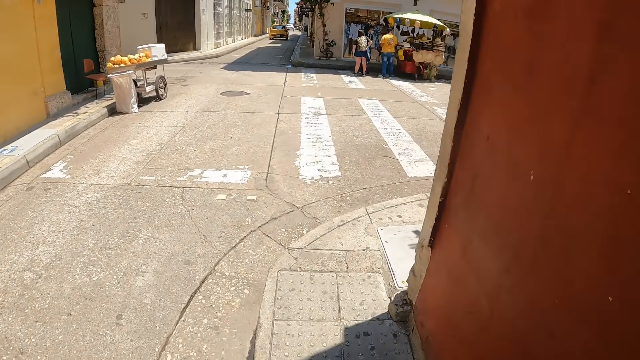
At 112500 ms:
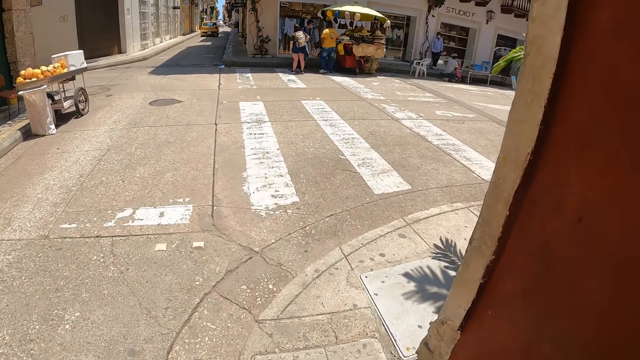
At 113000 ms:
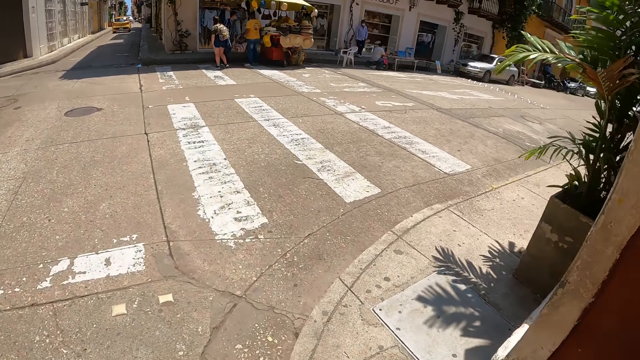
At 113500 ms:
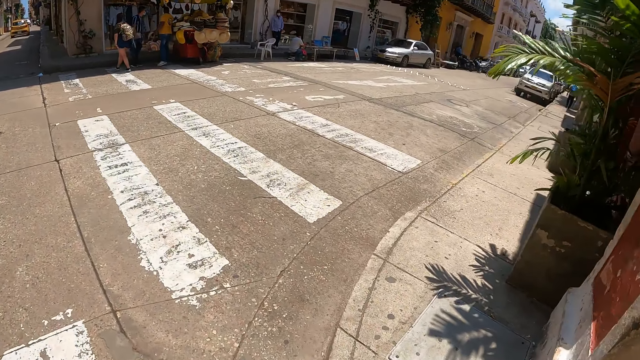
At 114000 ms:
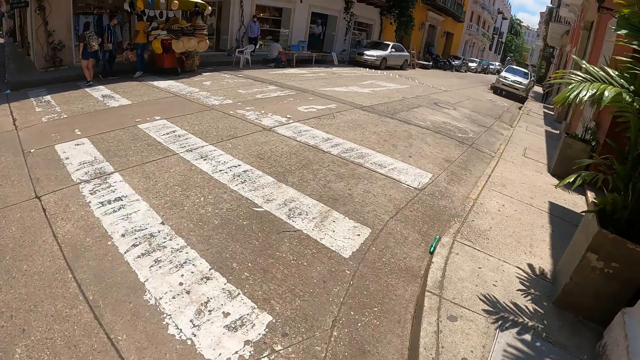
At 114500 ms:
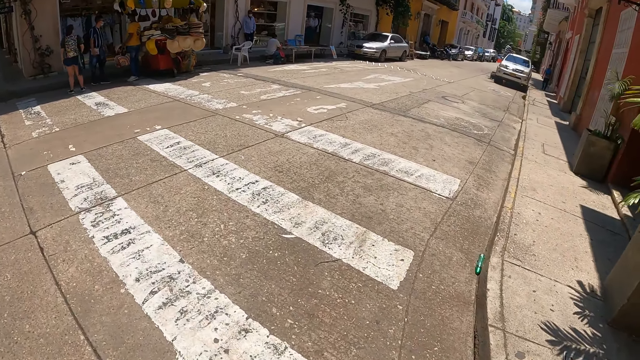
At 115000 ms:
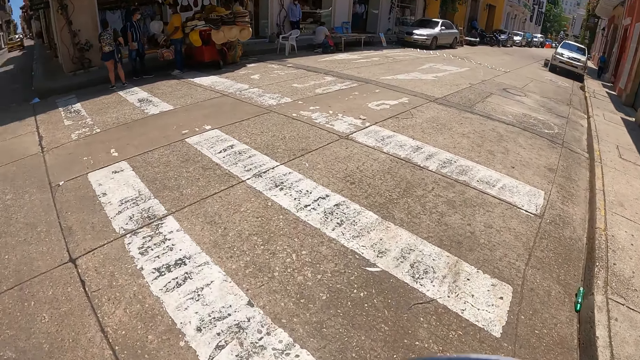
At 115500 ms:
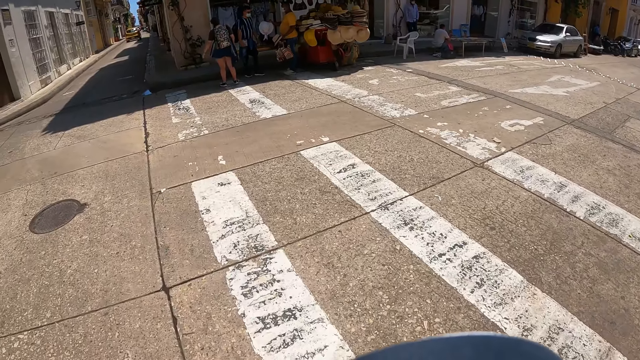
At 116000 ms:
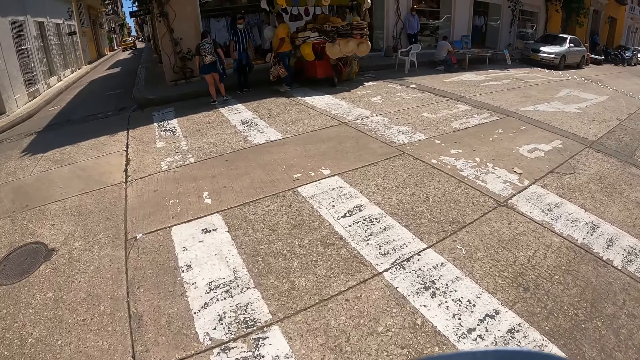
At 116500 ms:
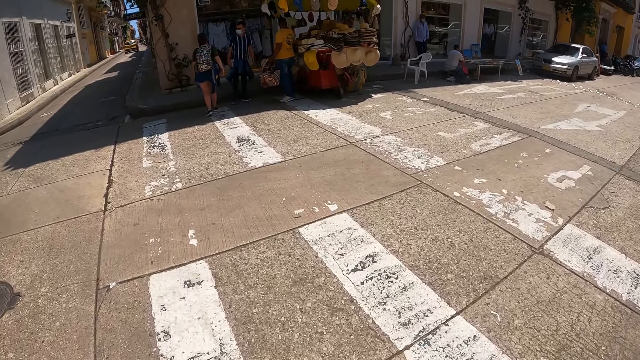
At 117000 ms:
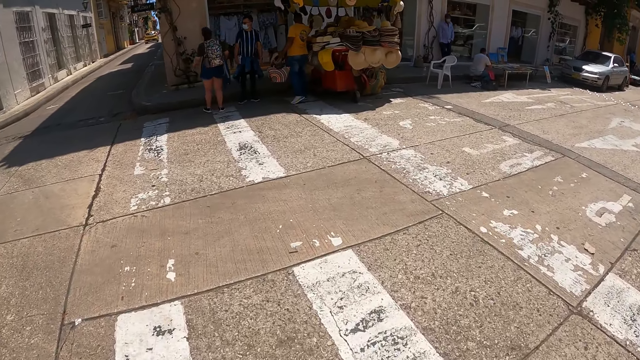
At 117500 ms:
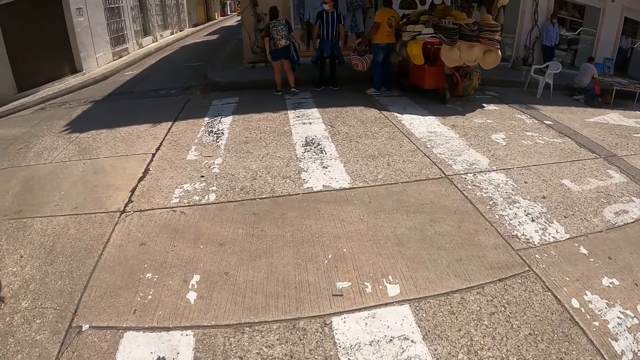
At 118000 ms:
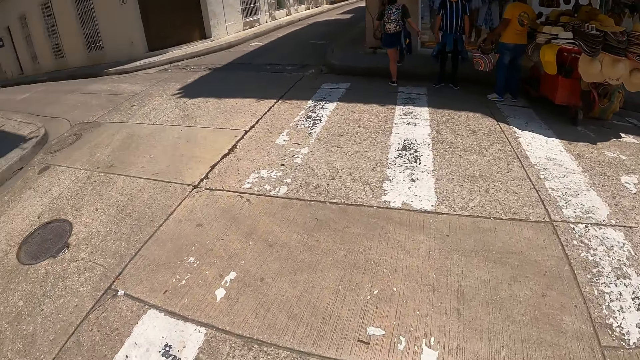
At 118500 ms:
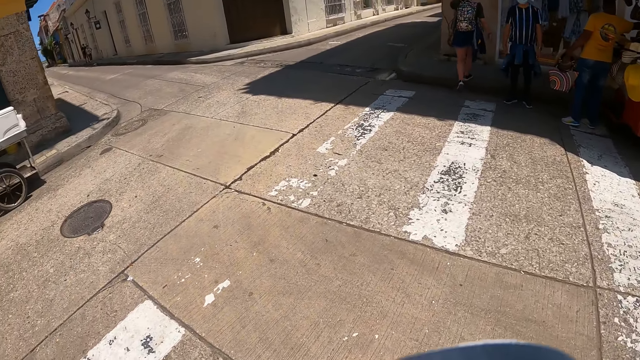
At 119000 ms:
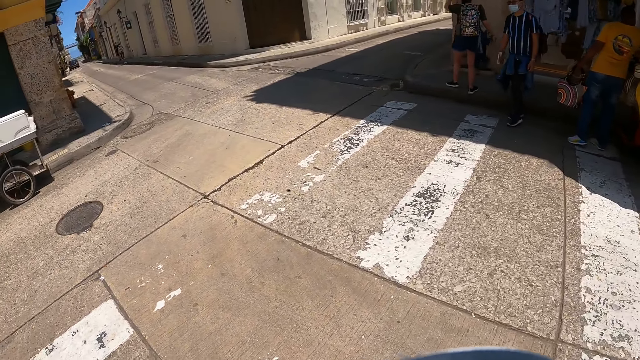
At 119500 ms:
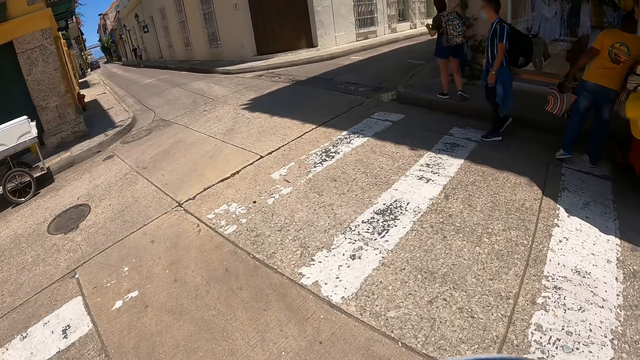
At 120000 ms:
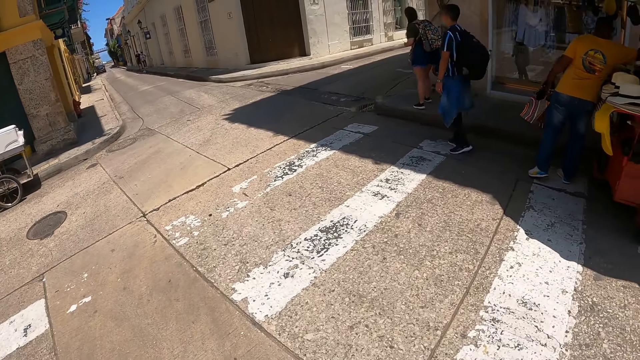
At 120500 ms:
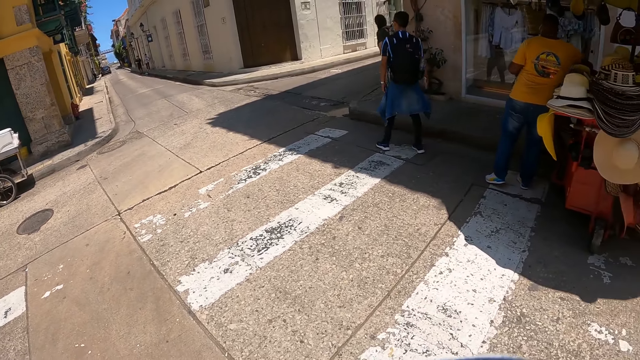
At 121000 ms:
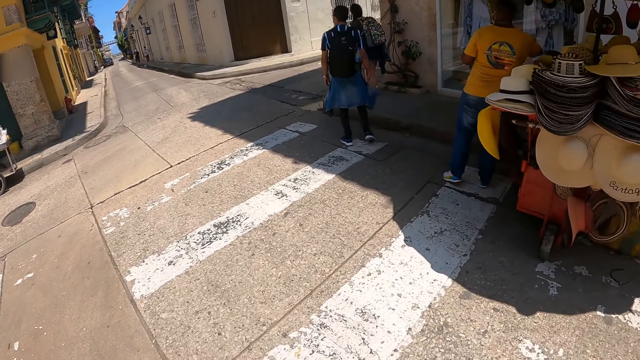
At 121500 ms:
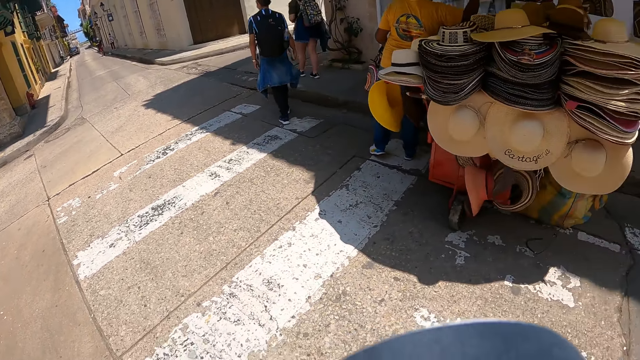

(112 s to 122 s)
A person shows another person the hats on the hand. The first person moves the hats on the hand. A third person walks away from the rack. The second person walks away from the rack. The first person arranges the hat on the rack.

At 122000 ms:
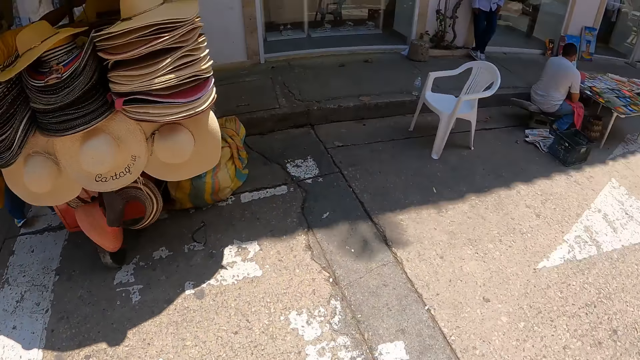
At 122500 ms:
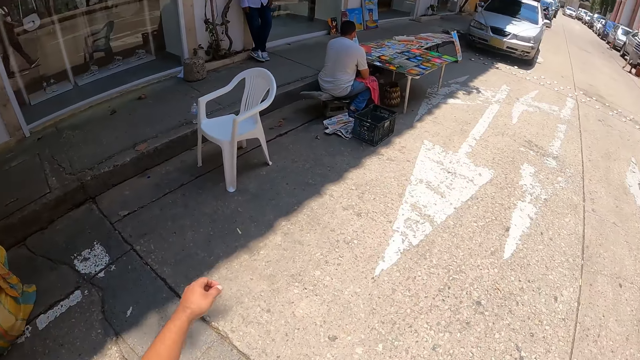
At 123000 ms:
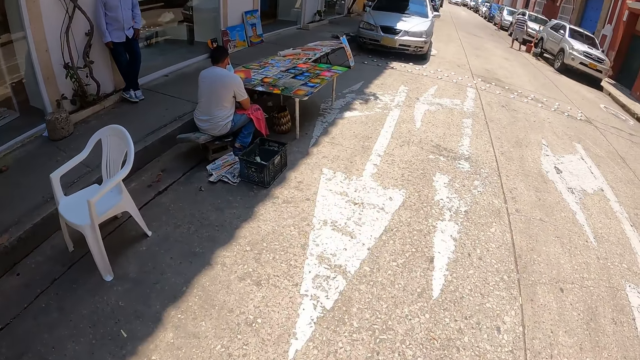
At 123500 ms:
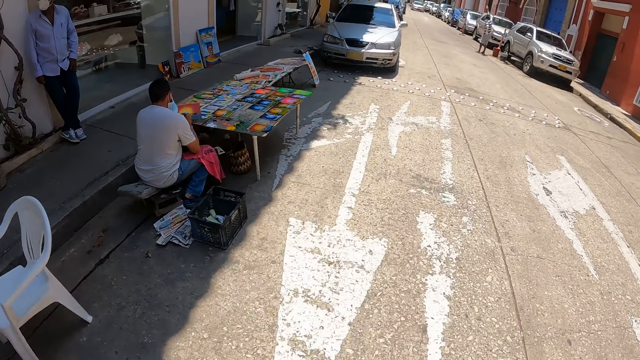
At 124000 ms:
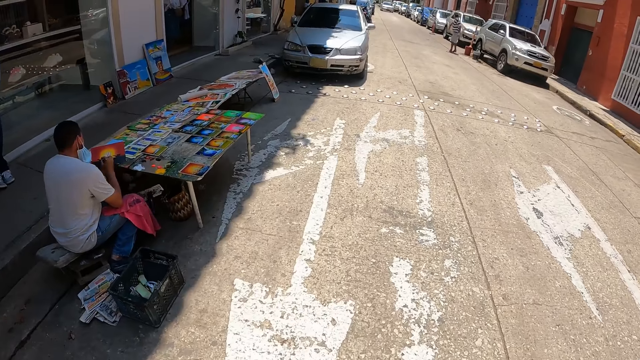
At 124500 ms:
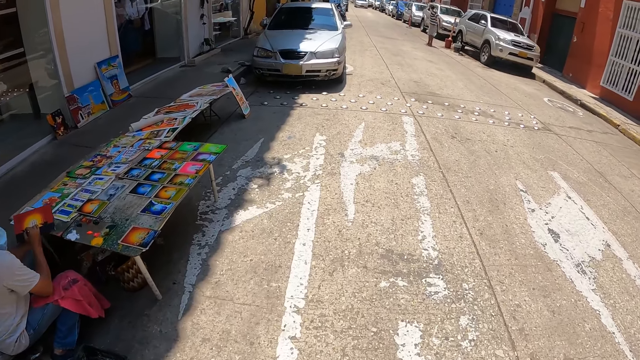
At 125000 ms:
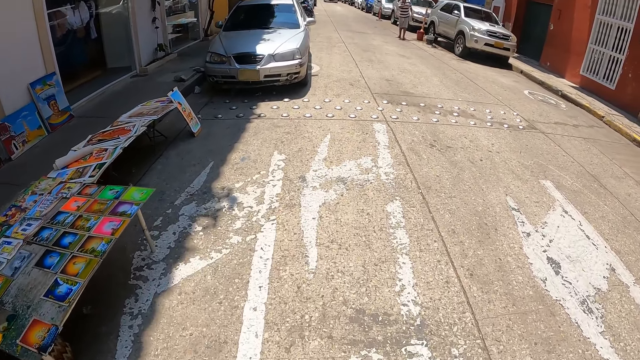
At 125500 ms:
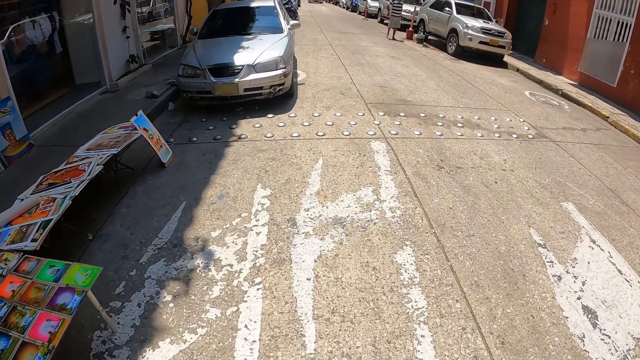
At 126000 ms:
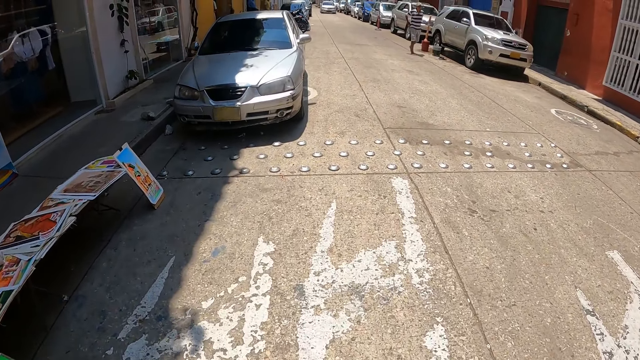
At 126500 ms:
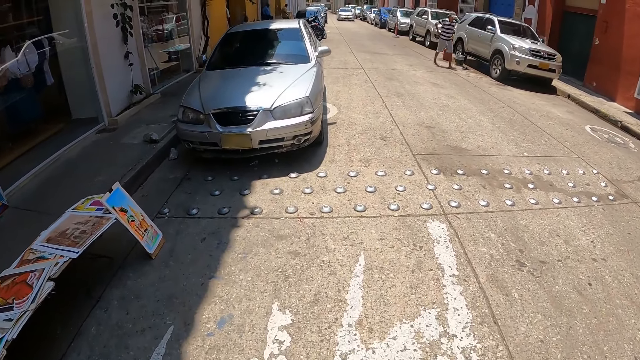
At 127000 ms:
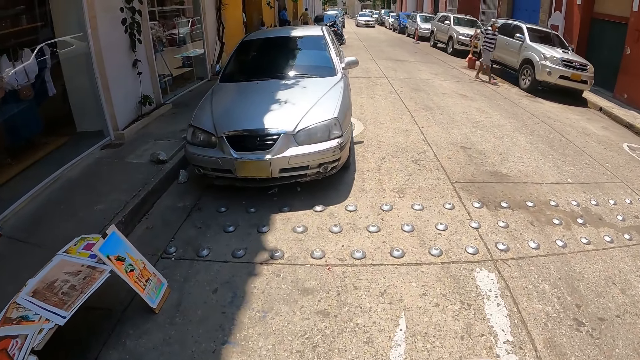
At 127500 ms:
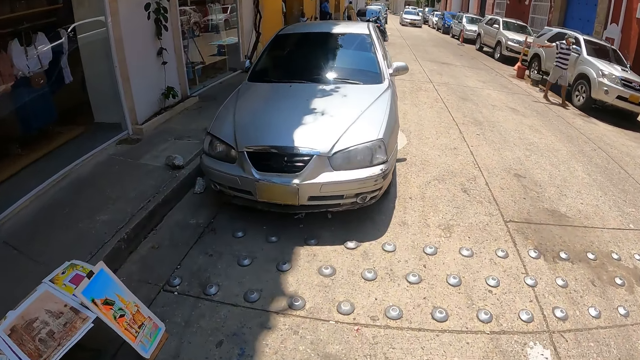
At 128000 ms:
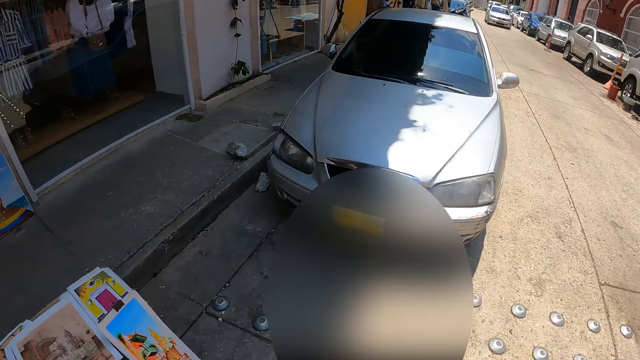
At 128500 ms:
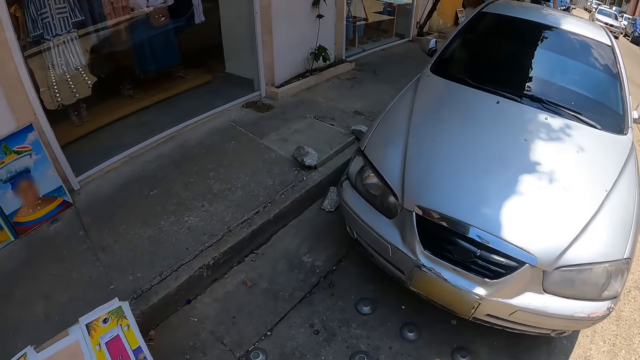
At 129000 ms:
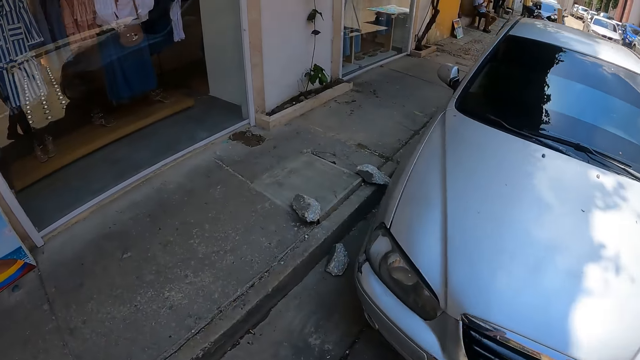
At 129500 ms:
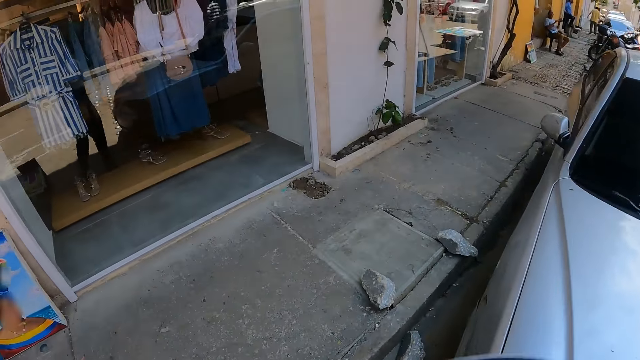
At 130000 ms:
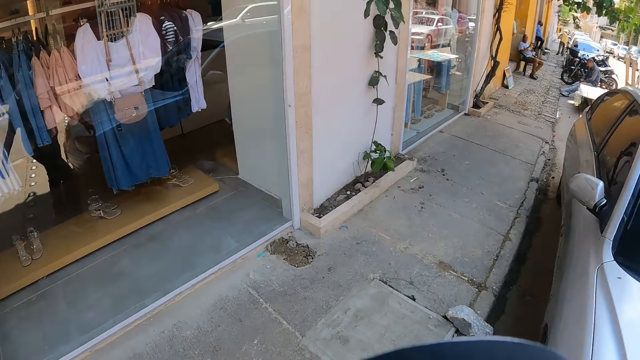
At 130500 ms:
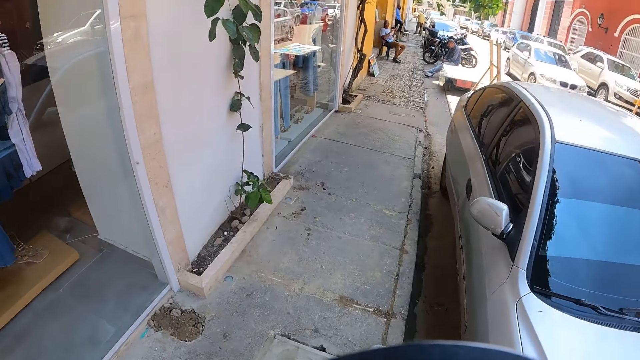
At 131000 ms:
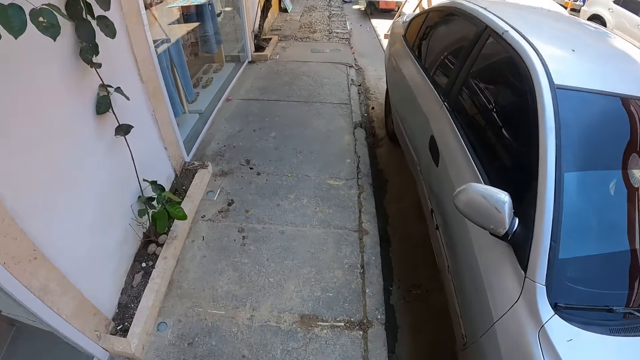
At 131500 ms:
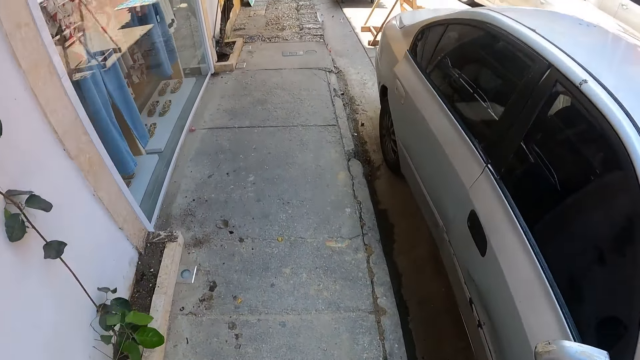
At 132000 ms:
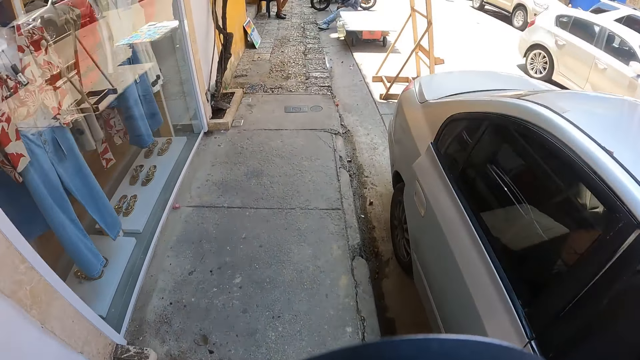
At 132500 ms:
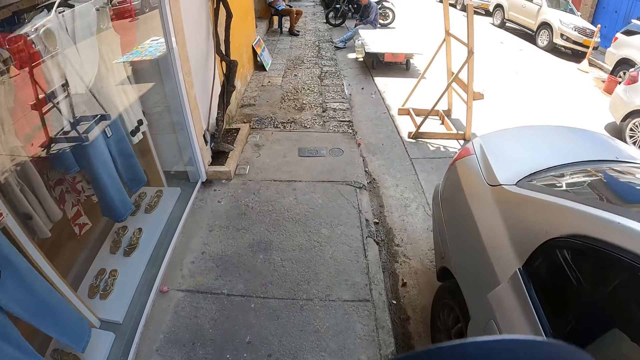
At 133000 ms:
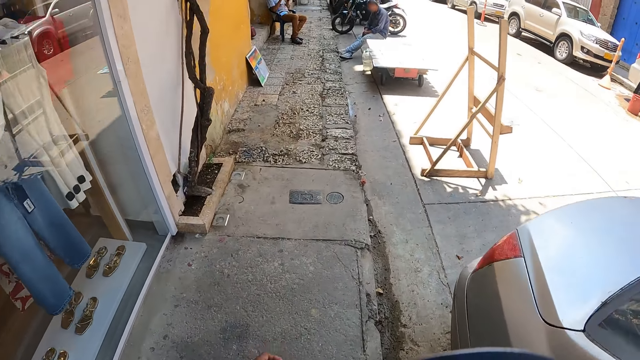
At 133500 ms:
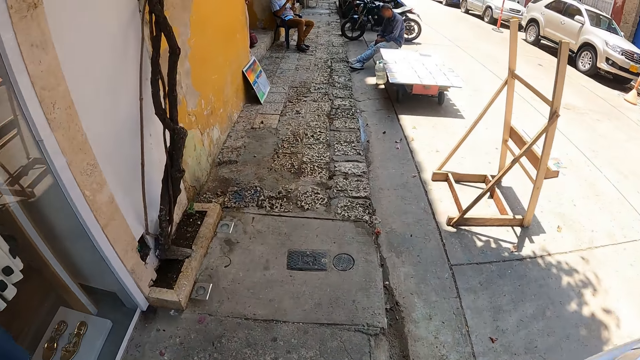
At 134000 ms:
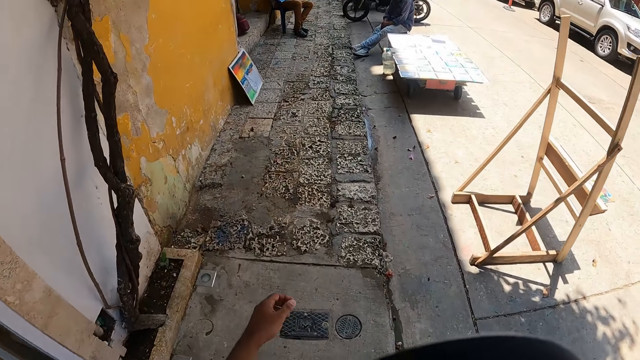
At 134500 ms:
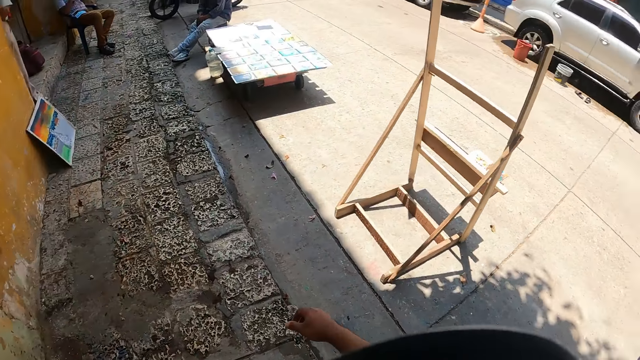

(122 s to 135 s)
The camera wearer moves the left hand. A person holds the book.
